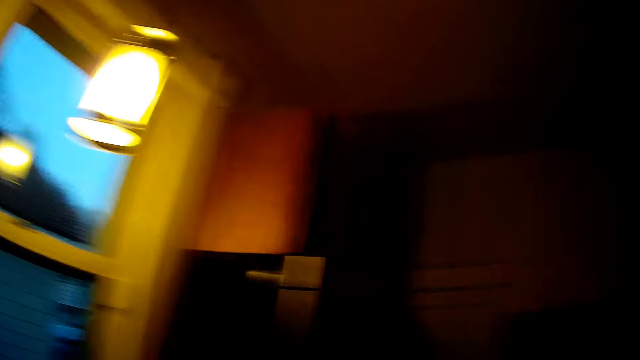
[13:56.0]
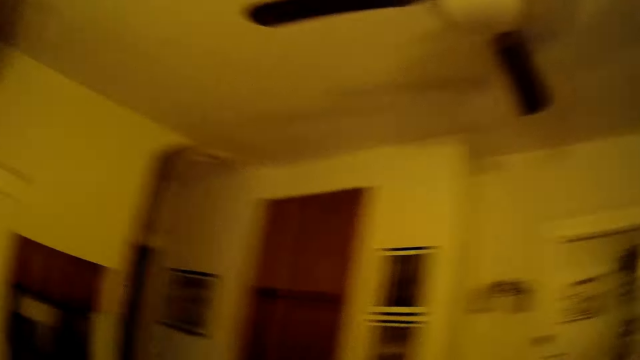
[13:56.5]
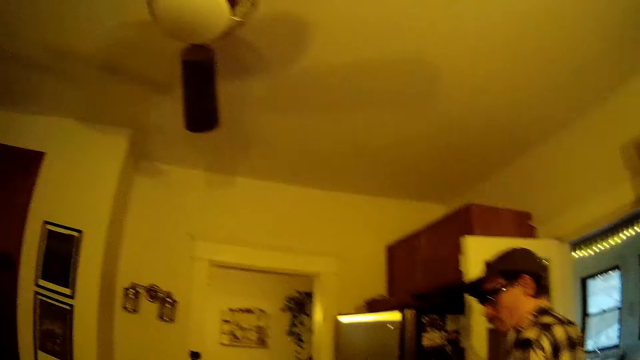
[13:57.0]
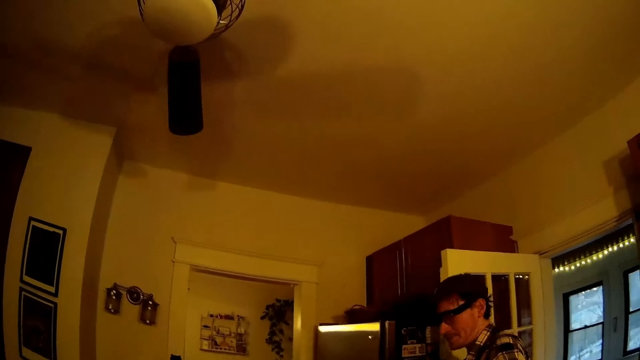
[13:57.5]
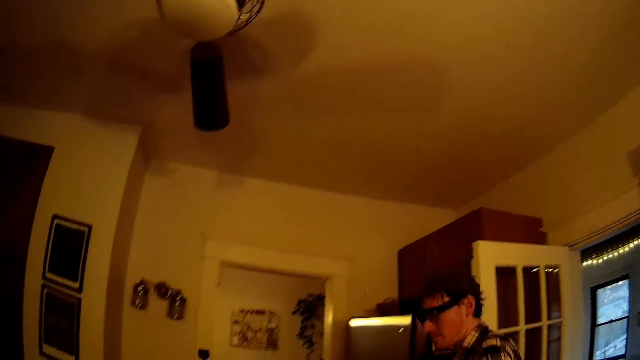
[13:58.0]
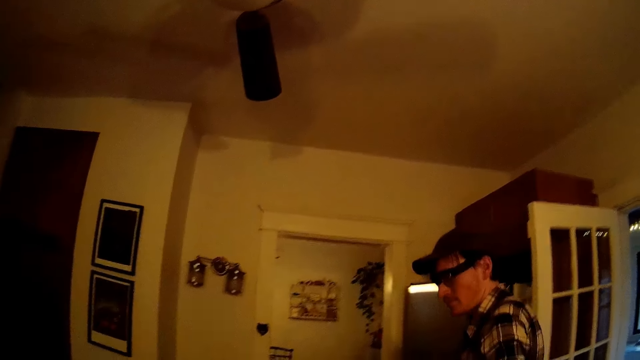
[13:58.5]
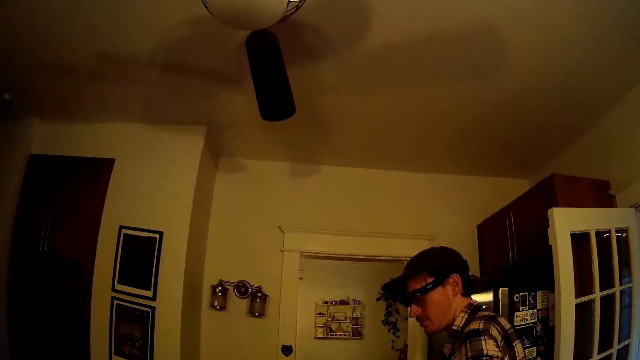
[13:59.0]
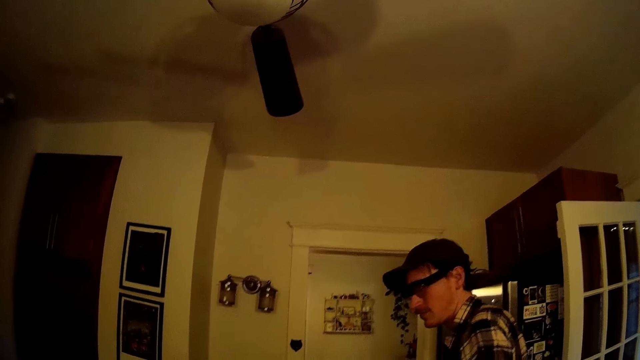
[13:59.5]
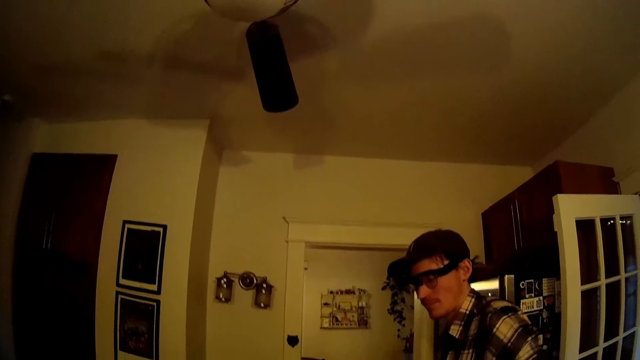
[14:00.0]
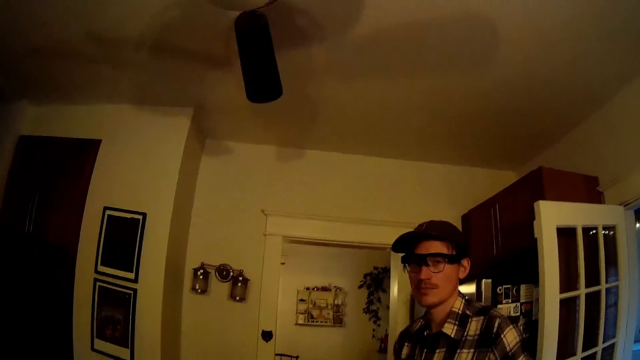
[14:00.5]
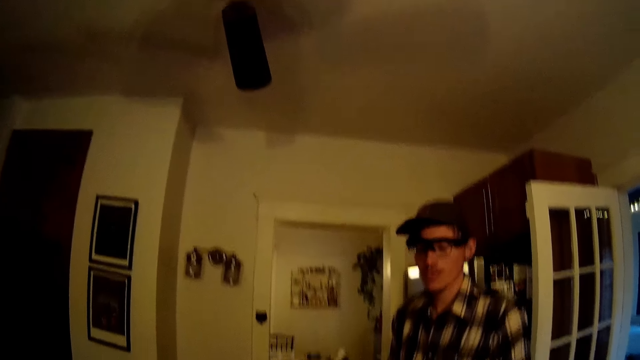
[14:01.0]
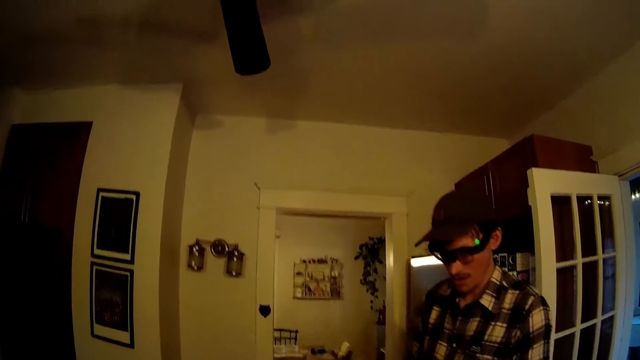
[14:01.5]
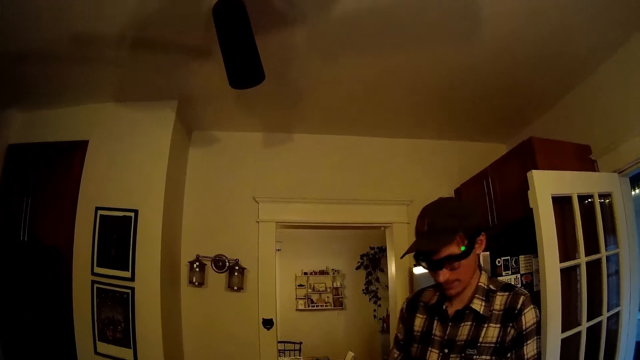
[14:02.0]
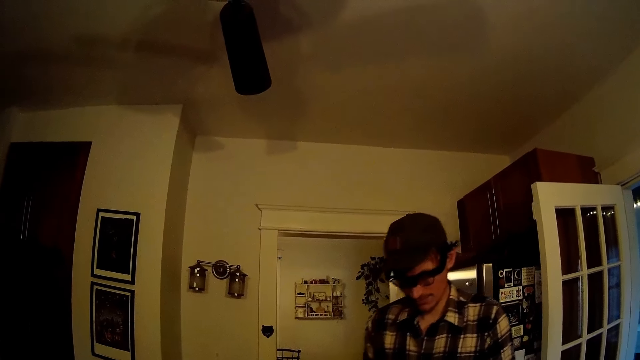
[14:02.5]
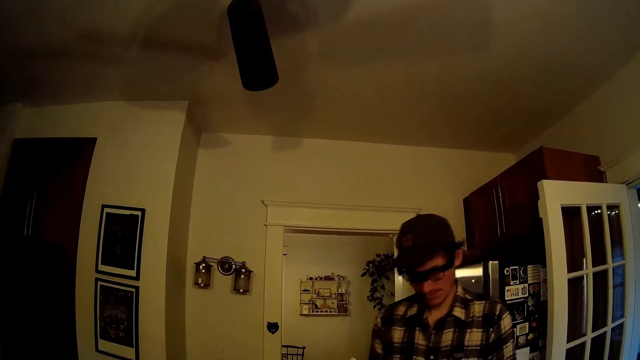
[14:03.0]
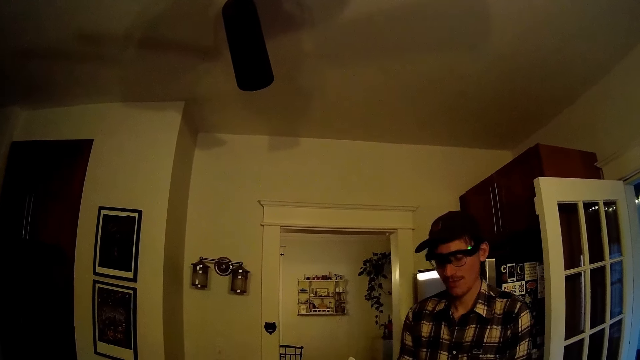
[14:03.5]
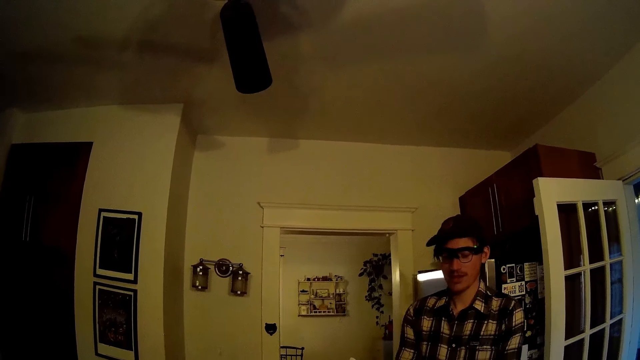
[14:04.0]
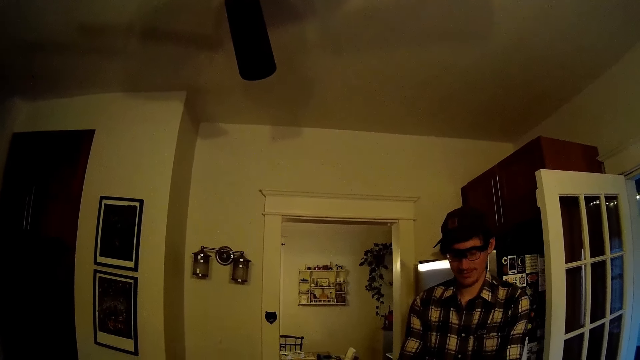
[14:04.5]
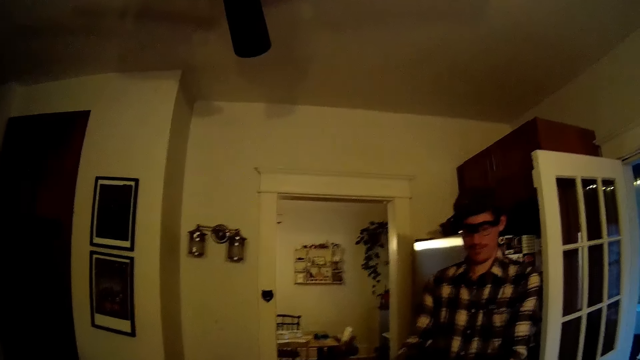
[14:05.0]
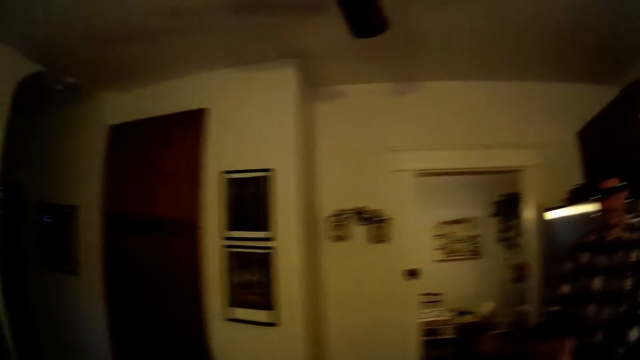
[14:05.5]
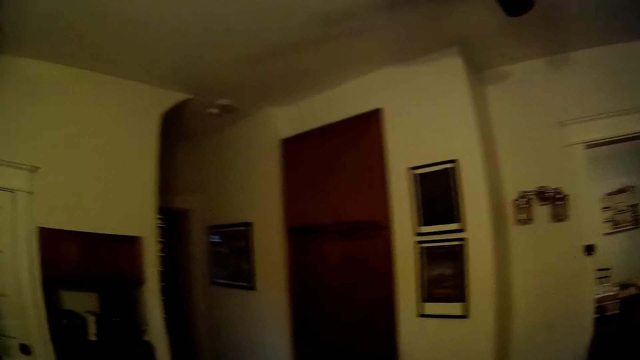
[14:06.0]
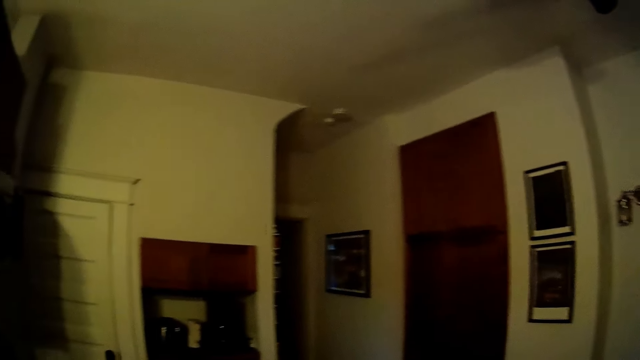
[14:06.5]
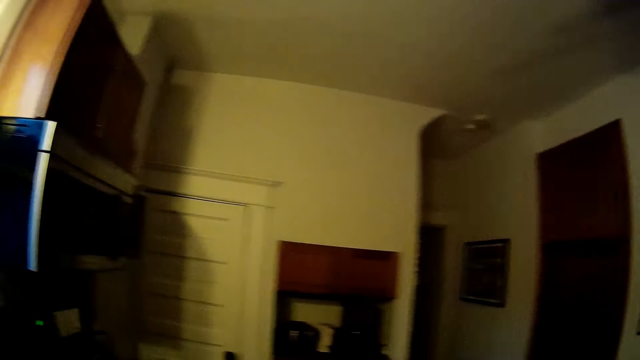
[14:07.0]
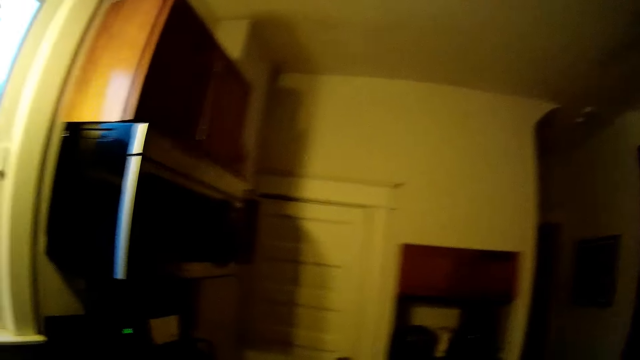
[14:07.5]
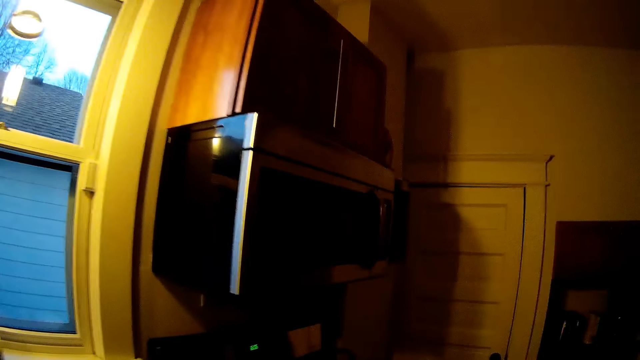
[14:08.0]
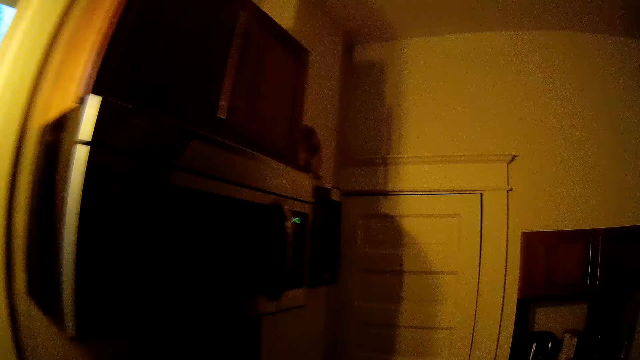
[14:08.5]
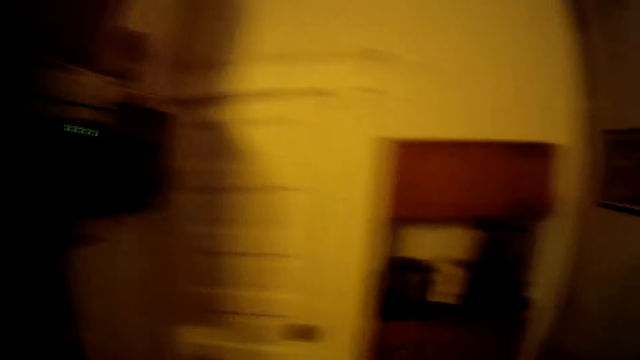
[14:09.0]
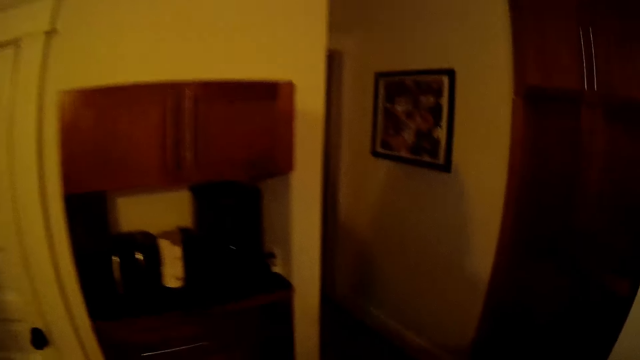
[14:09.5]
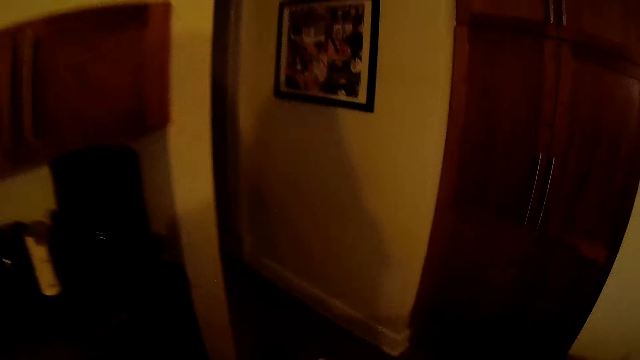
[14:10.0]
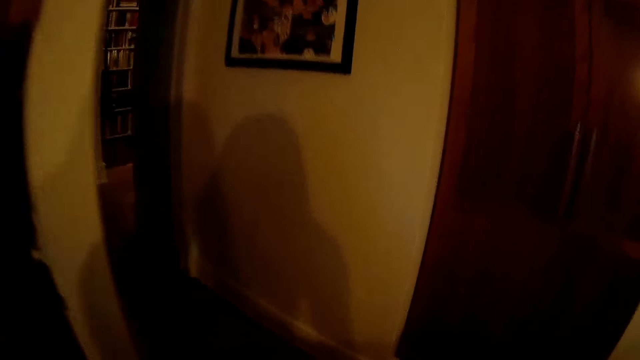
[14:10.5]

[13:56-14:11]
The camera wearer stares at the man. They stare at the wall. They walk in the house.

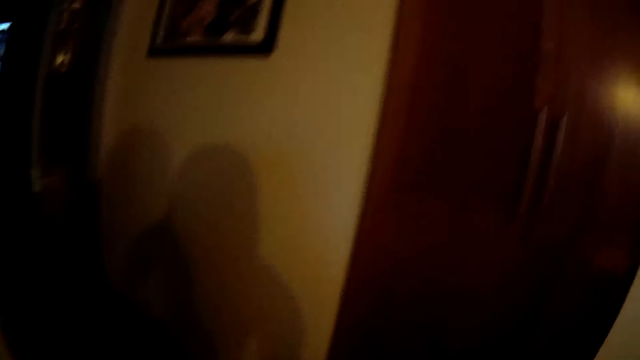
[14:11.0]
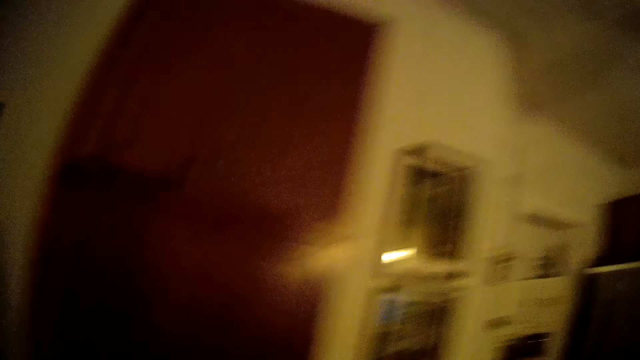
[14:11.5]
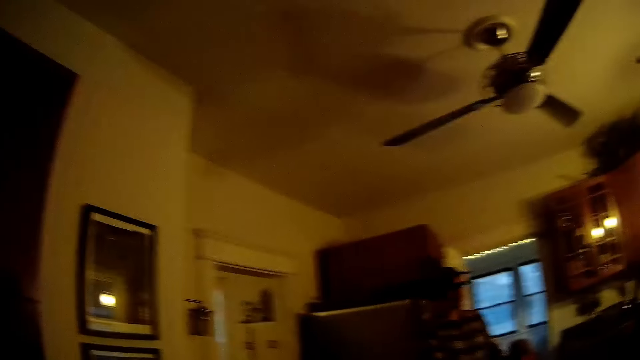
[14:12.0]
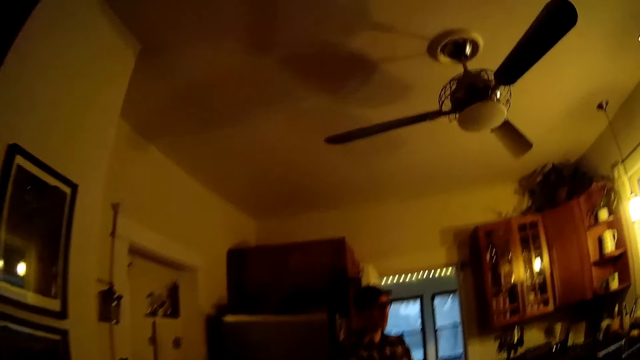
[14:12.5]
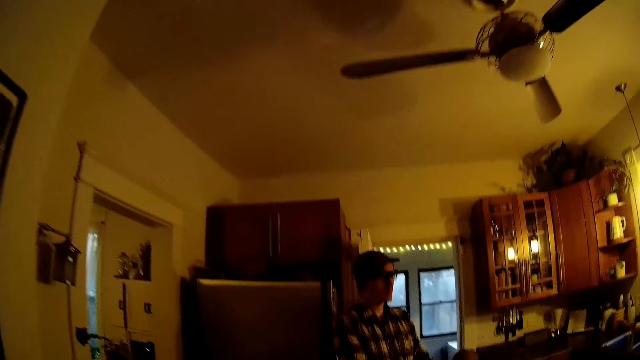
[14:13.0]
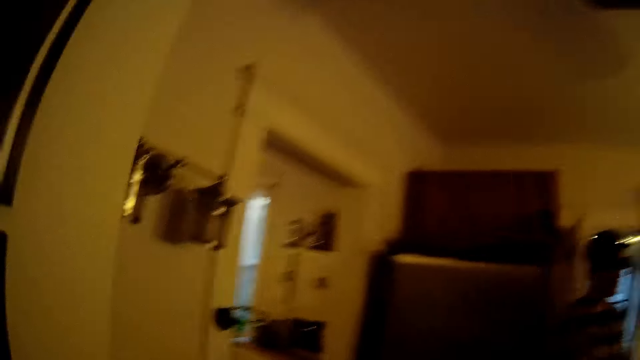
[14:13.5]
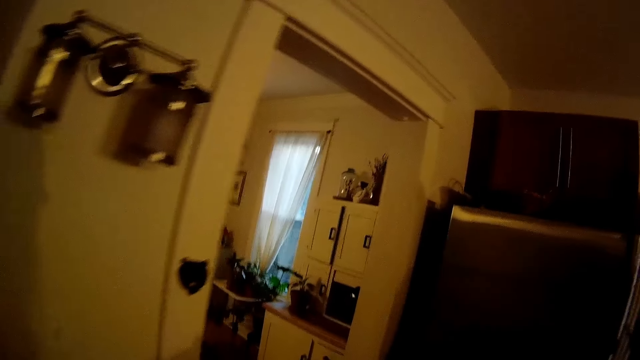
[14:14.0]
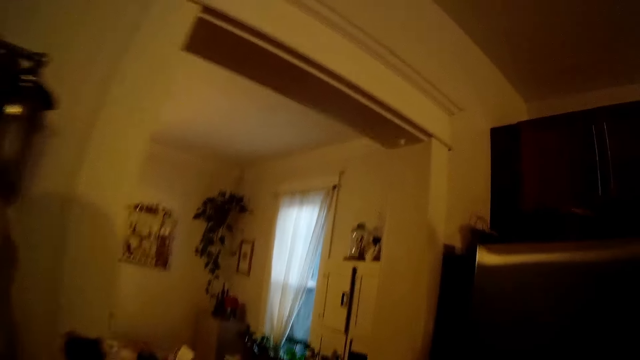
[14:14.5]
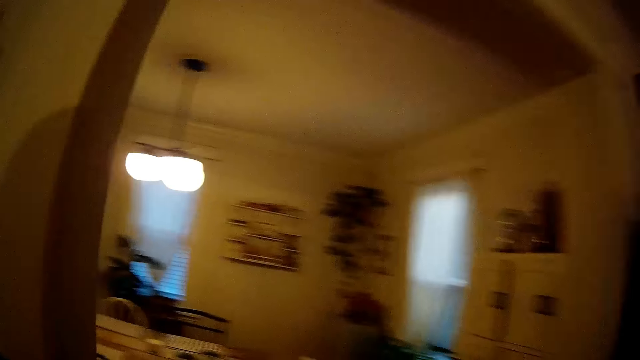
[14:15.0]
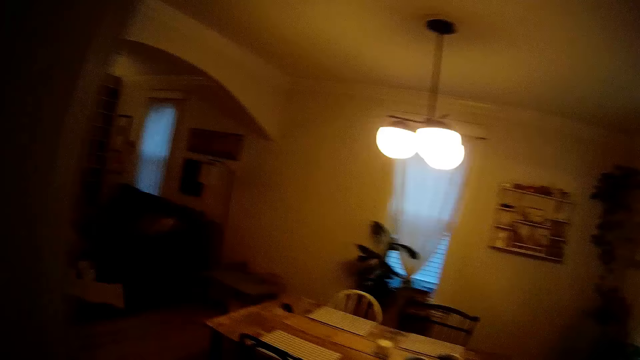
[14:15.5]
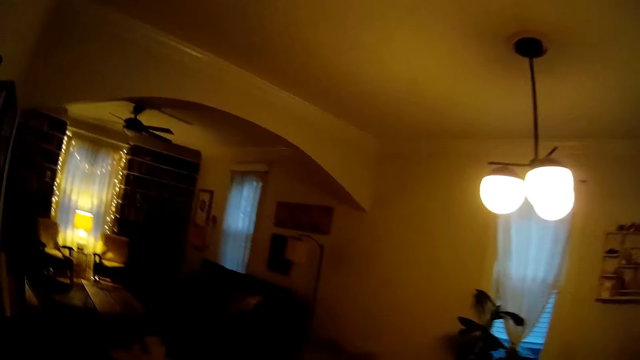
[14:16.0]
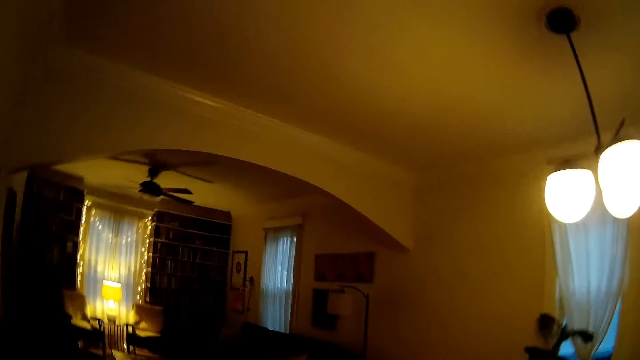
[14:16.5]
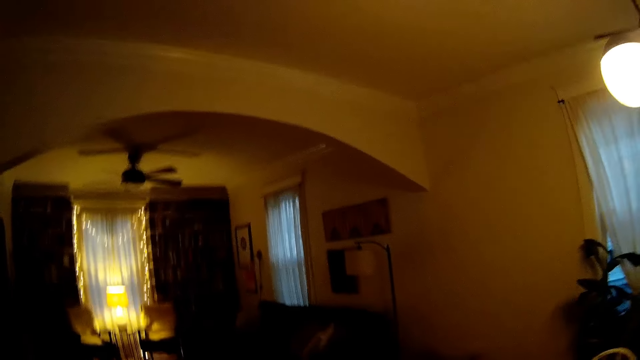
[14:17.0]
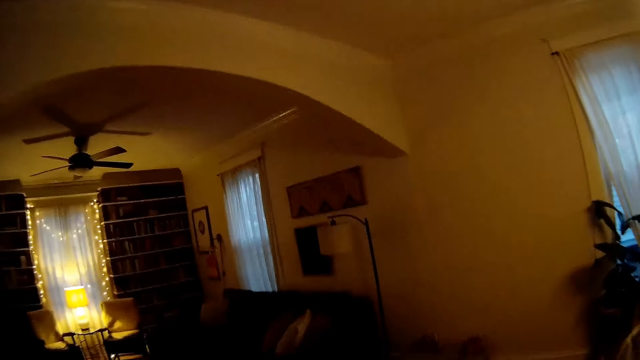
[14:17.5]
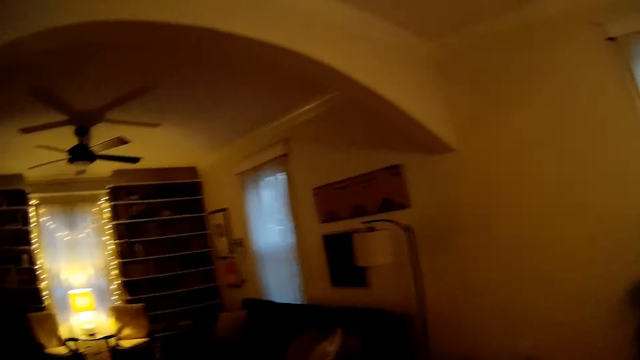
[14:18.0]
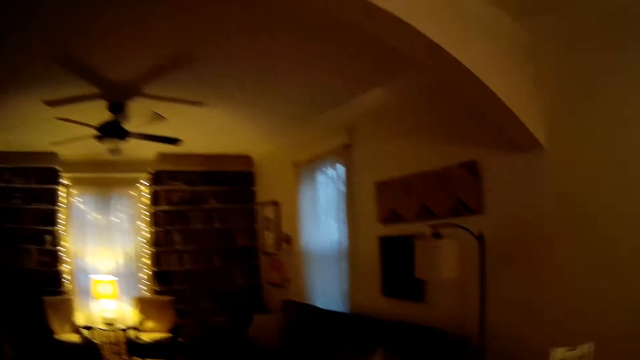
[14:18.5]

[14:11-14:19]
The camera wearer walks out of a kitchen.
